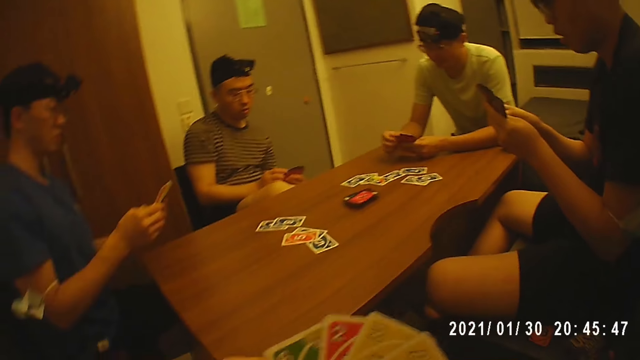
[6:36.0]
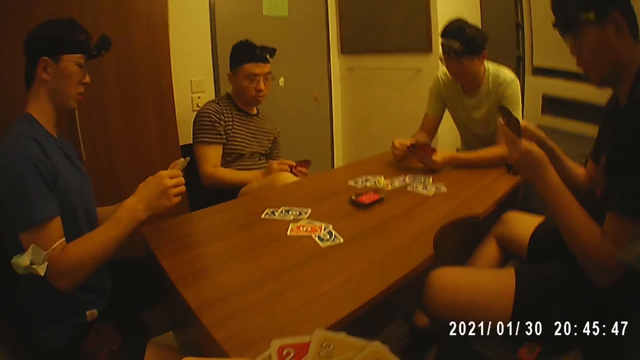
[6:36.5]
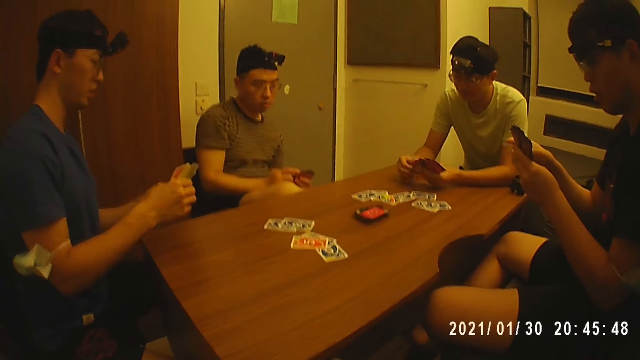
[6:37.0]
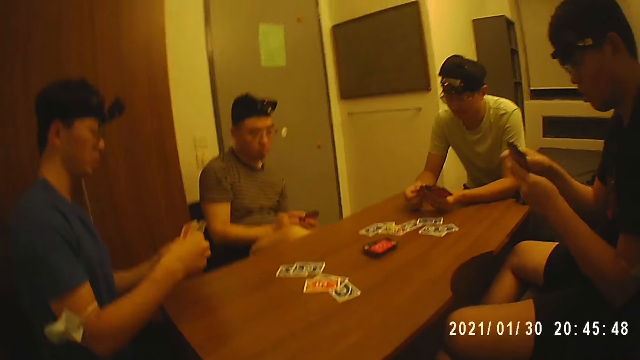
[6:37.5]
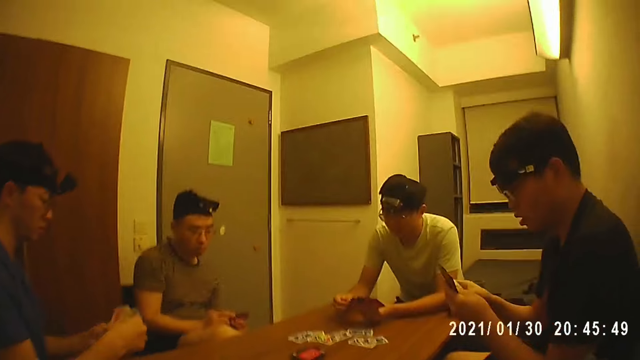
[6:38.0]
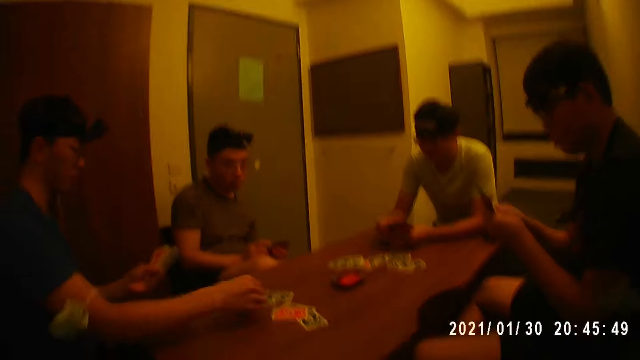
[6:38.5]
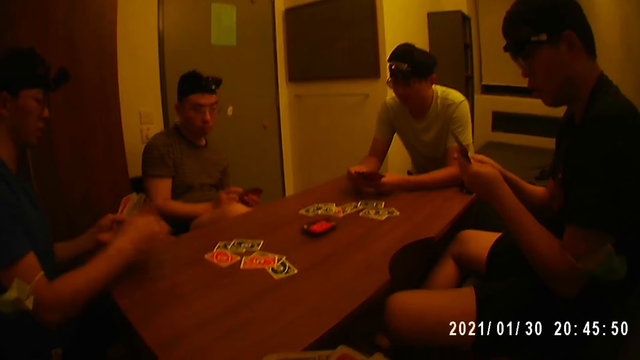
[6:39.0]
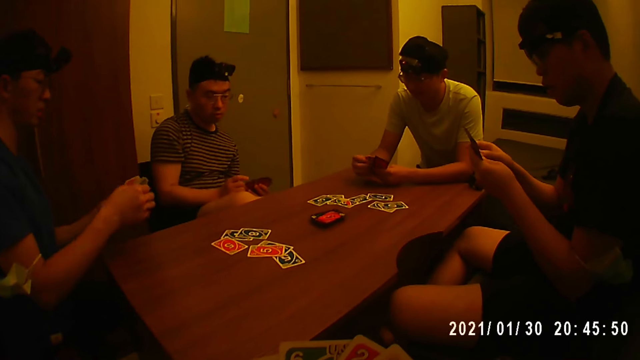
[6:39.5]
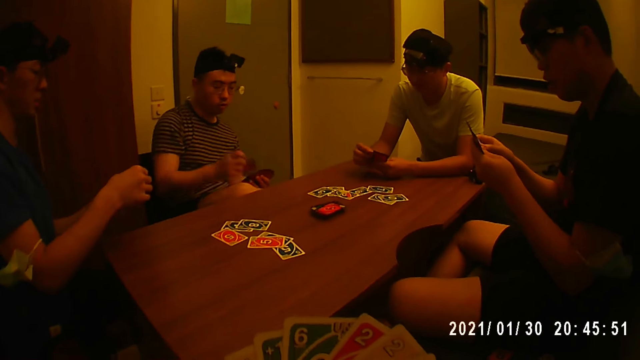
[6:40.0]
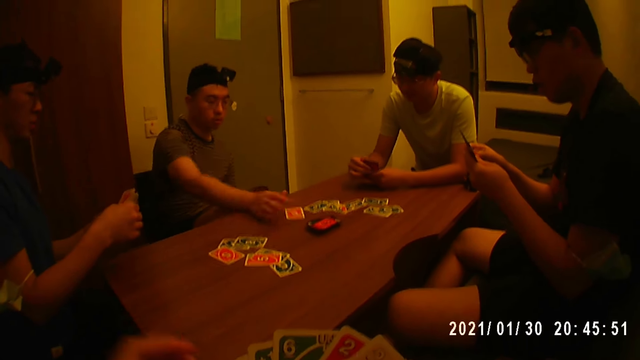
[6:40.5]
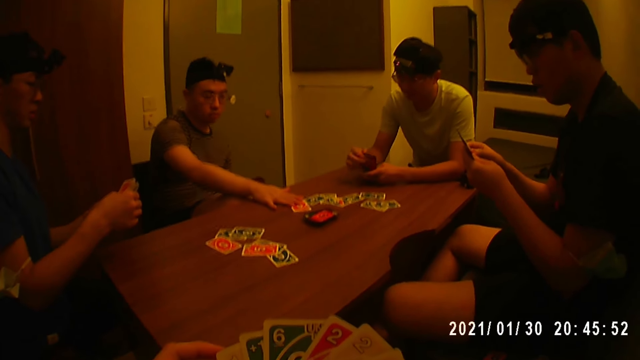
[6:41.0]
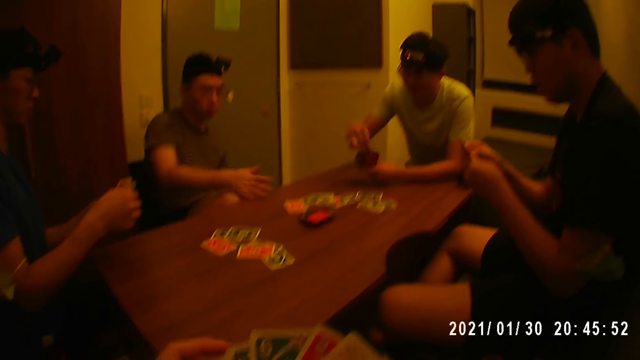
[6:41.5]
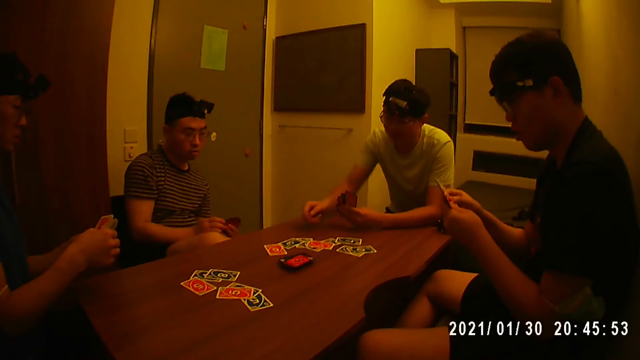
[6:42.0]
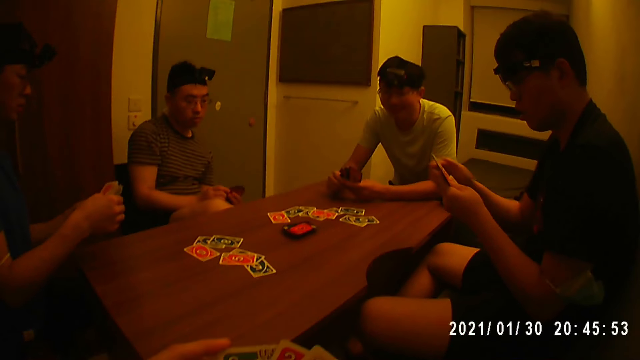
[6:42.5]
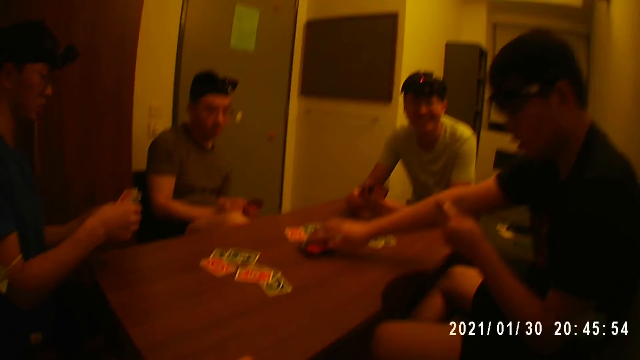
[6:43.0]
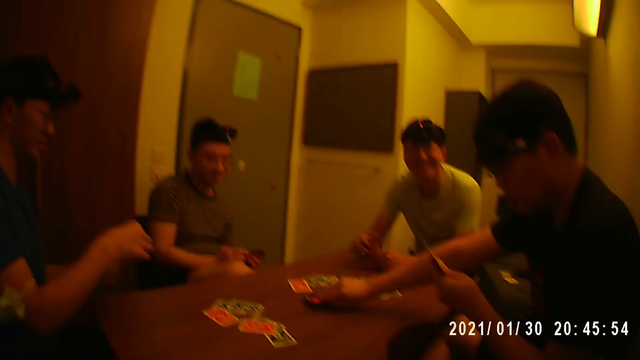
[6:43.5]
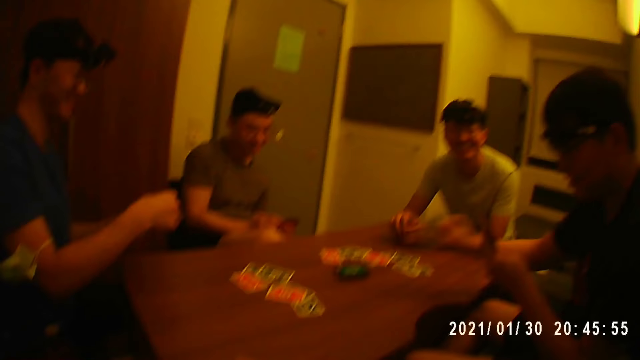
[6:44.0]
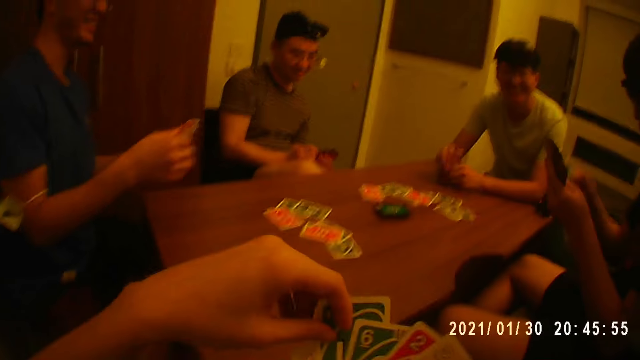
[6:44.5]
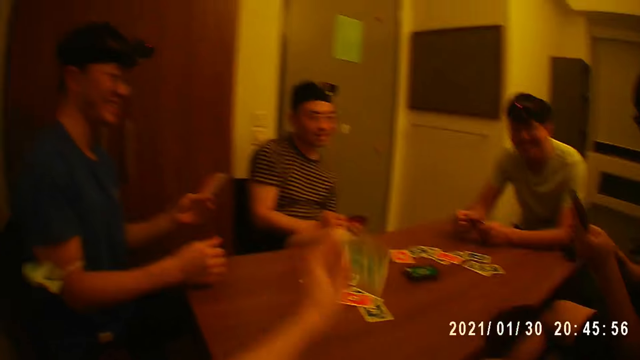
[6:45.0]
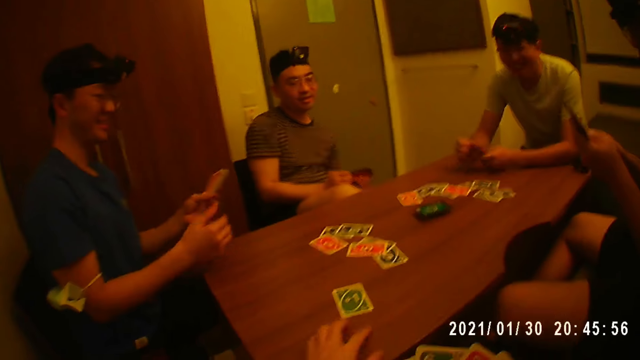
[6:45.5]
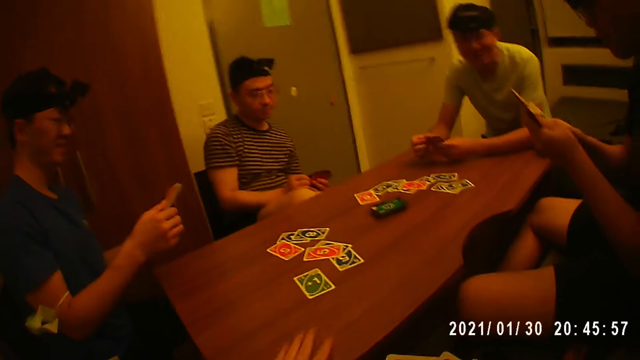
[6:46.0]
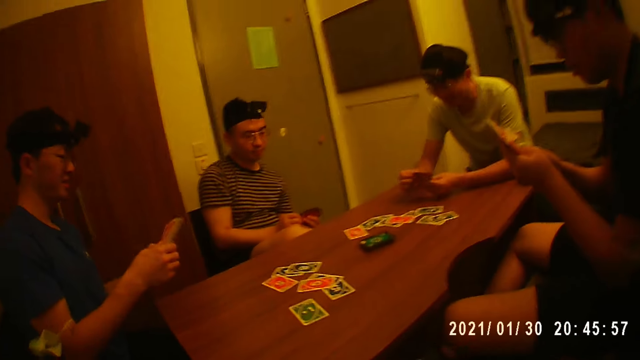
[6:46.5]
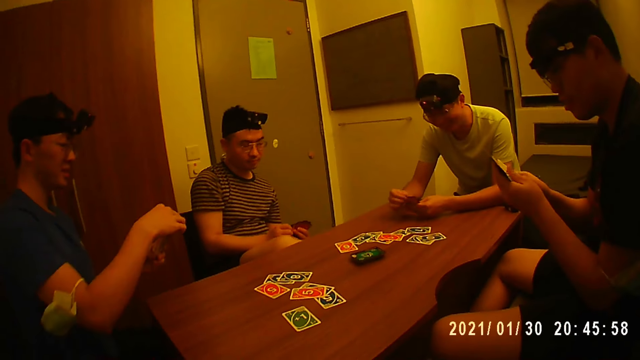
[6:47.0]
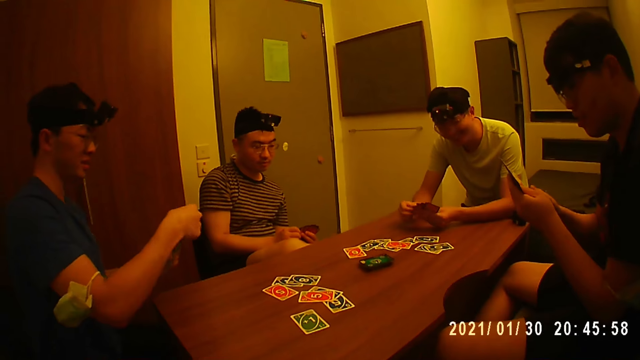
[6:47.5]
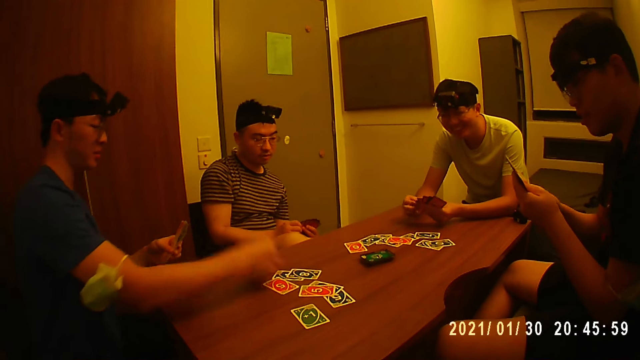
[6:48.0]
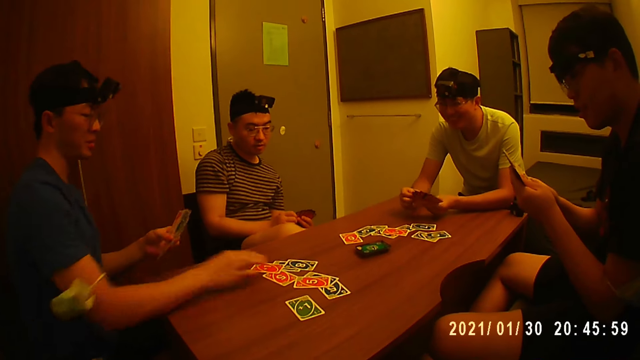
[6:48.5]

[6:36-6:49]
The camera wearer arranges the cards in his hands. A man holds the cards with his left hand and picks the card from his left hand with his right hand. The man places the card on the table with his right hand and arranges the cards in his hands. Another man picks the card from his left hand with his right hand, holds the cards with his left hand and places the card on the table with his right hand. The camera wearer holds the cards with his hands. The second man moves the card on the table with his right hand. A third man holds the cards with his left hand, picks the card from his left hand with his right hand and places the card on the table with his right hand. Another man places the phone from the table. The third man arranges the cards in his hands. A fourth man holds the cards with his left hand. The second man holds the cards with his hands. The camera wearer picks the cards from the table. The fourth man picks the cards from the table with his right hand. The camera wearer holds the cards with his right hand and picks the card from his right hand with his left hand. The fourth man arranges the cards in his hands. The first man holds the cards with his left hand. The camera wearer places the card on the table with his left hand and moves the card on the table with his left hand. The first man arranges the cards in his hands. The first man picks the card from his left hand with his right hand, holds the cards with his left hand and places the card on the table with his right hand.

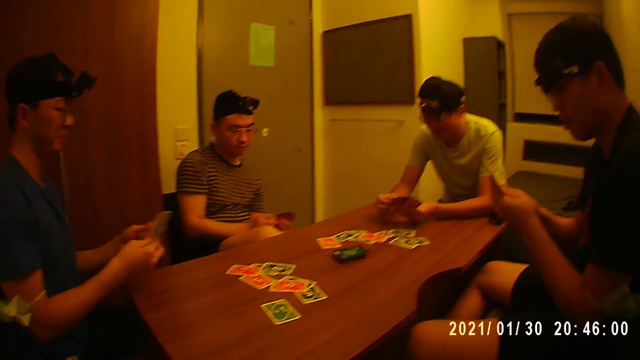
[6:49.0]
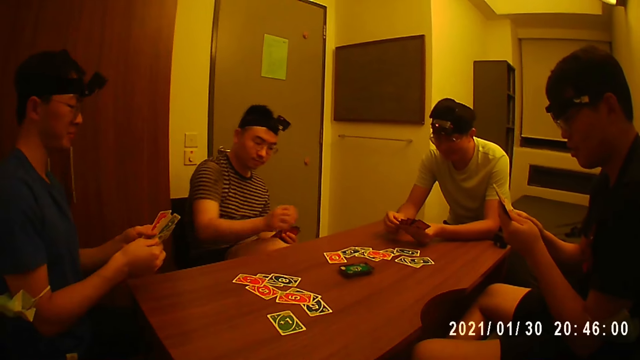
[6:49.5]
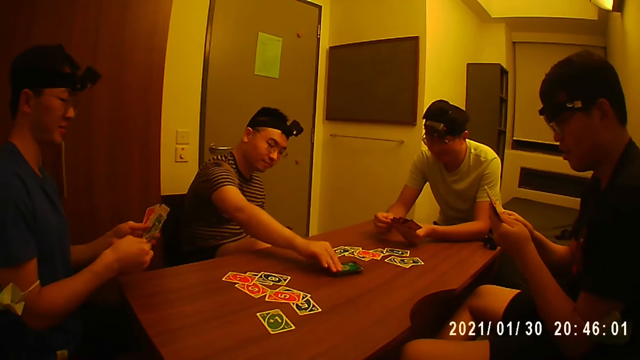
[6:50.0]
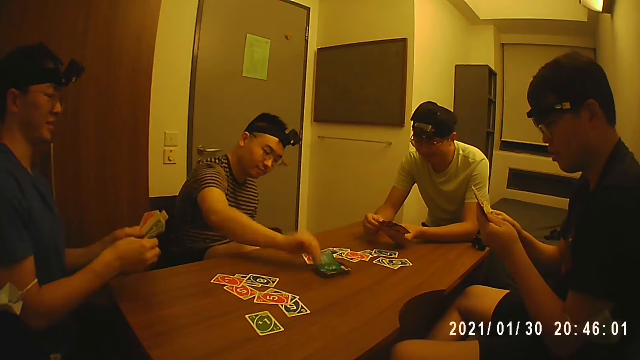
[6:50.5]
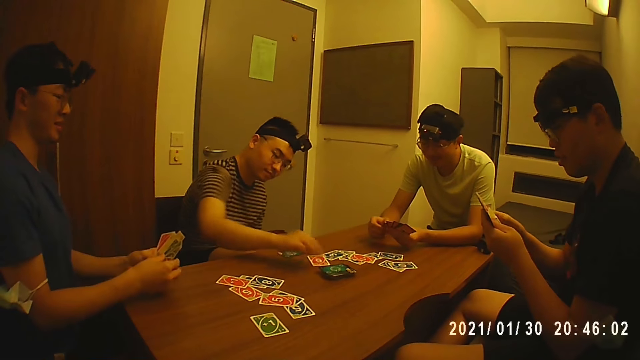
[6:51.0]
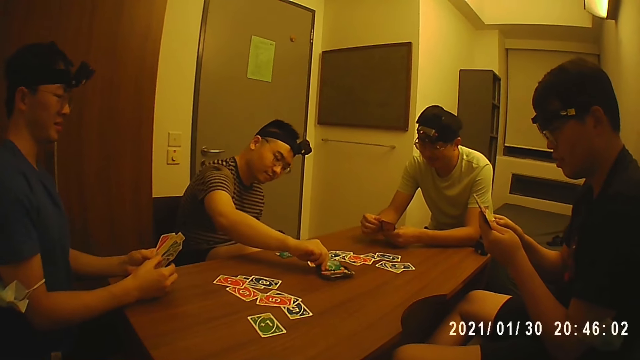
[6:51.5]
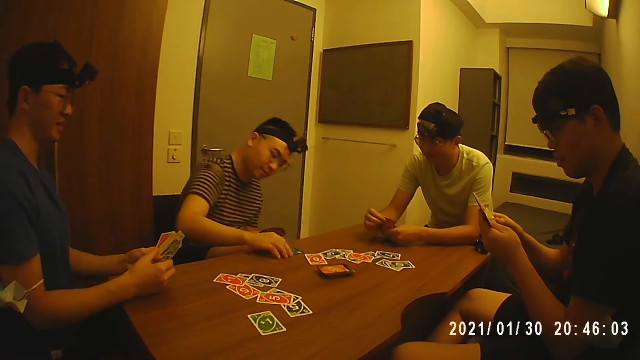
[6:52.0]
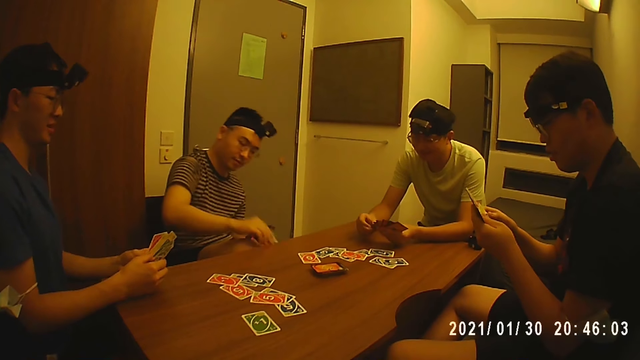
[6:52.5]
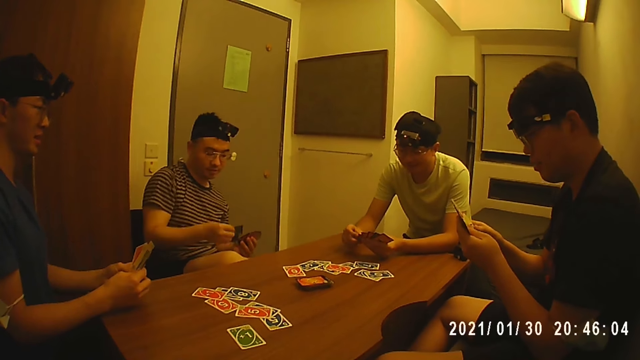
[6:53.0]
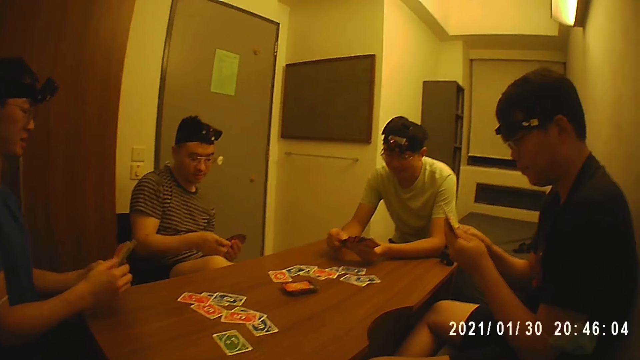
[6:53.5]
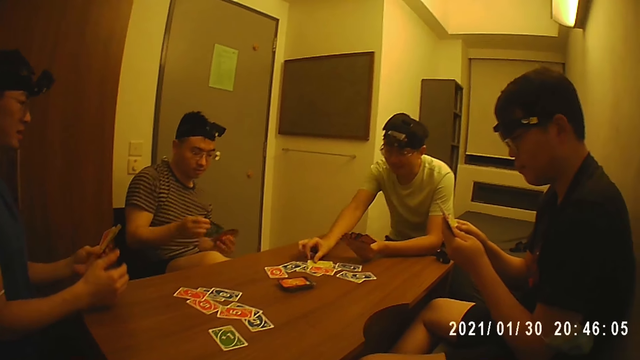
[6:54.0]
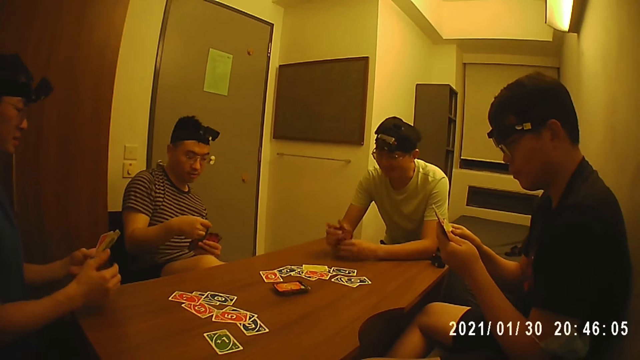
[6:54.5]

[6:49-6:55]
A man arranges the cards in his hands. Another man holds the cards with his left hand, picks the card from the table with his right hand and places the card on the table with his right hand. The second man picks the card from the table with his right hand and places the card on the table with his right hand. The second man picks the cards from the table with his right hand and arranges the cards in his hands. A third man picks the card from his left hand with his right hand and holds the cards with his left hand. The first man holds the cards with his left hand. The third man places the card on the table with his right hand.
